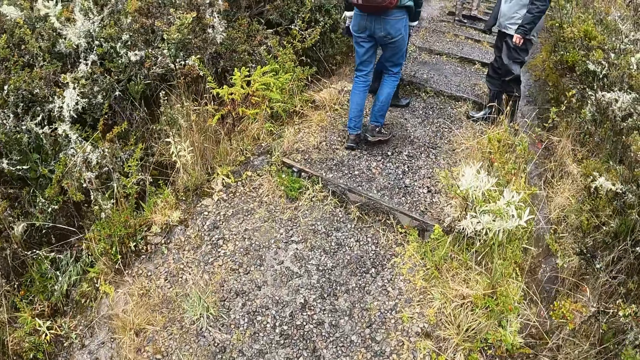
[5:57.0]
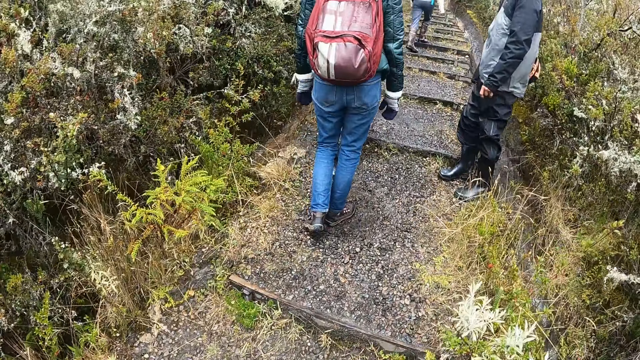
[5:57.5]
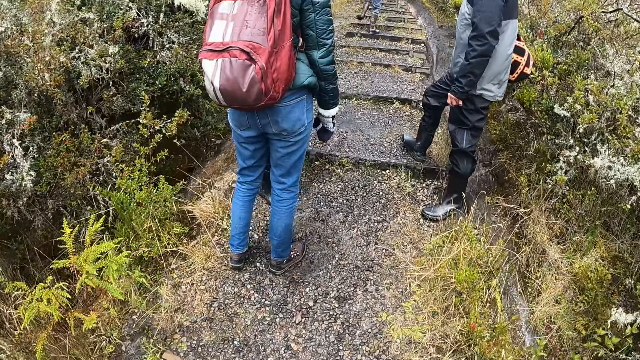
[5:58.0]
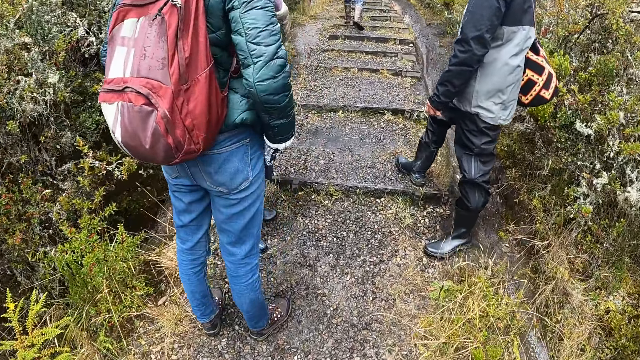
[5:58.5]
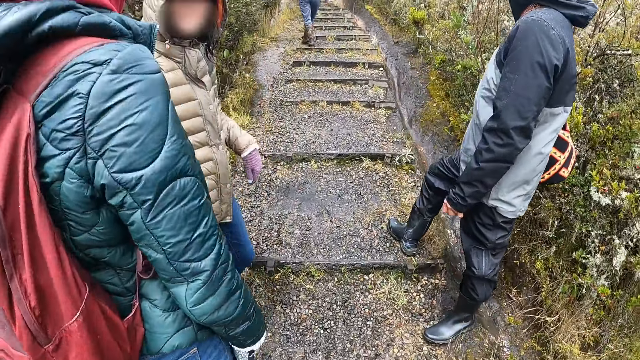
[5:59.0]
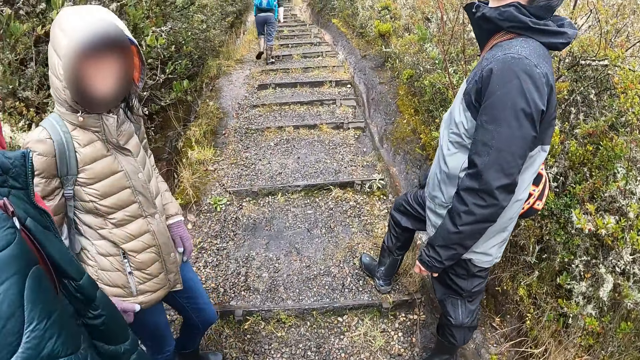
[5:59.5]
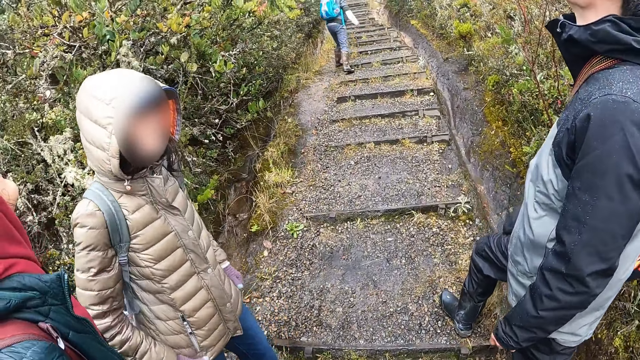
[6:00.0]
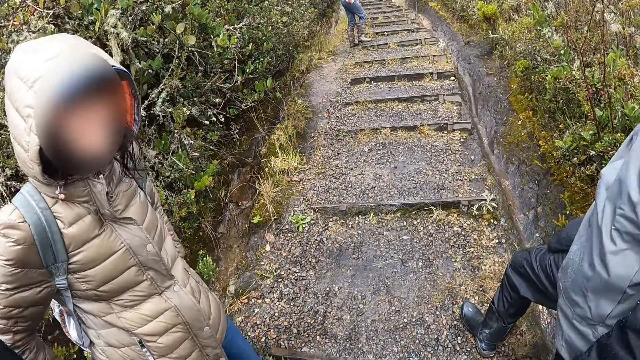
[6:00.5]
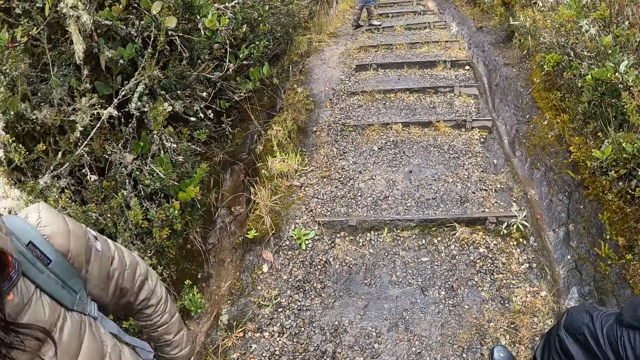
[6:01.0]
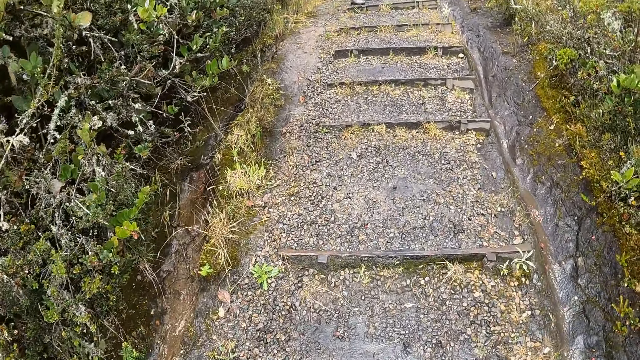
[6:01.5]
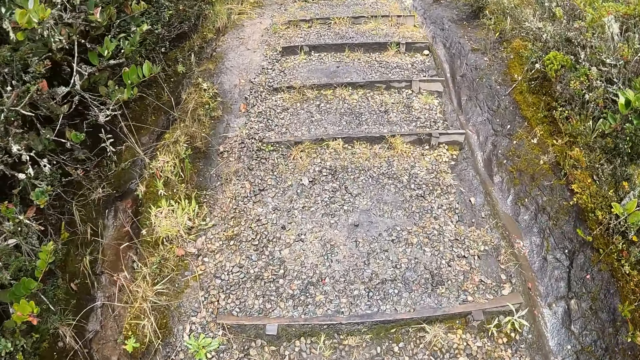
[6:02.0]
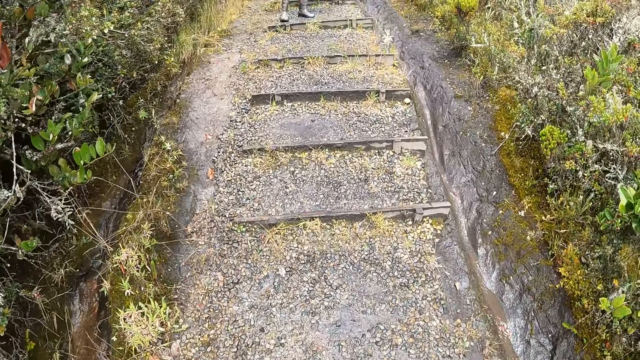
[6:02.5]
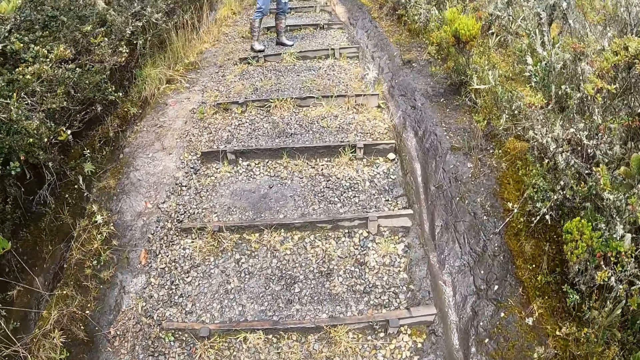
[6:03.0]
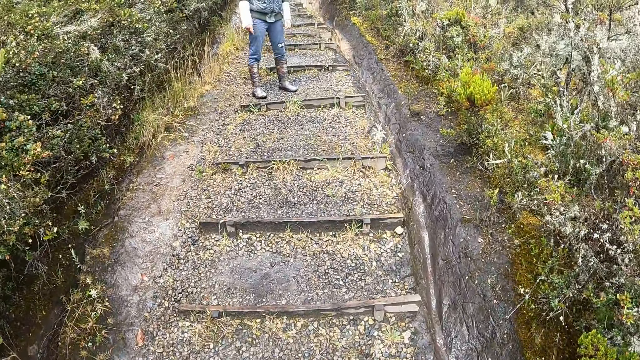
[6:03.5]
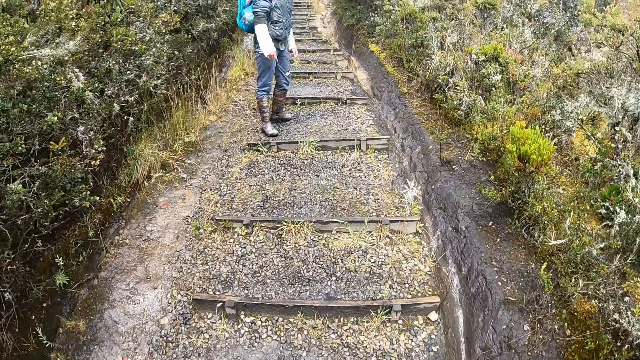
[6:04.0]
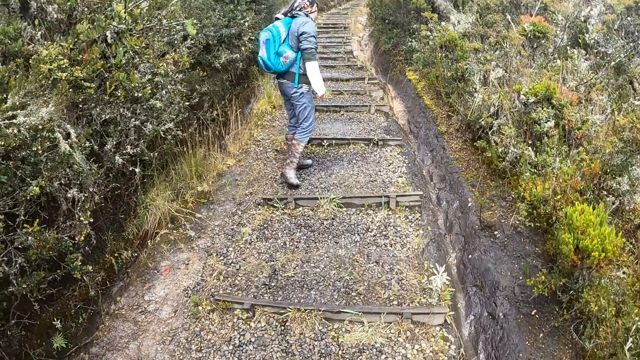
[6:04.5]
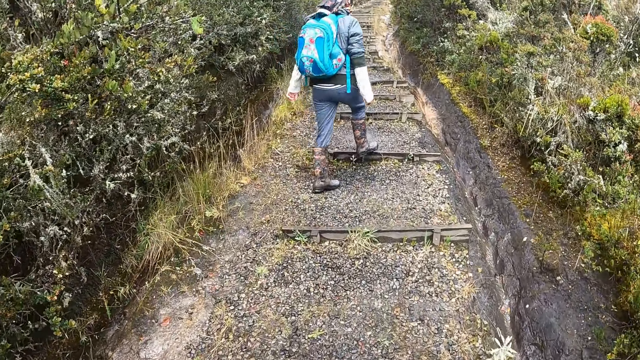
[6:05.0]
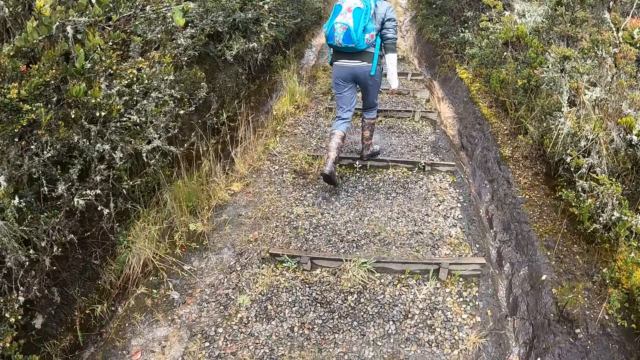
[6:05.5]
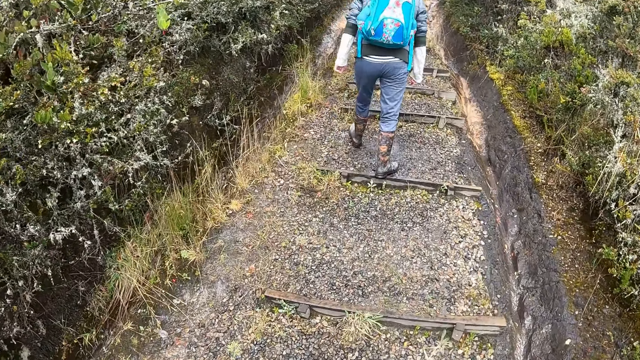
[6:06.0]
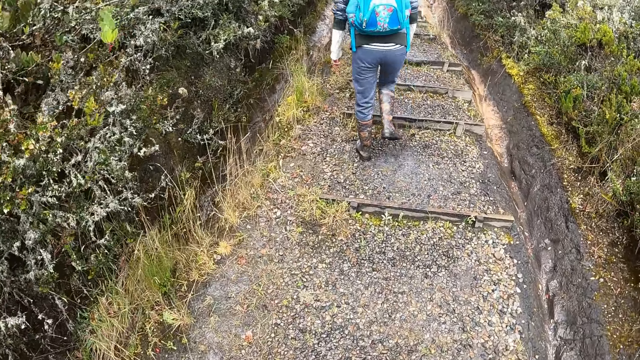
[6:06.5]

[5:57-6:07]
The camera wearer walks on the steps.

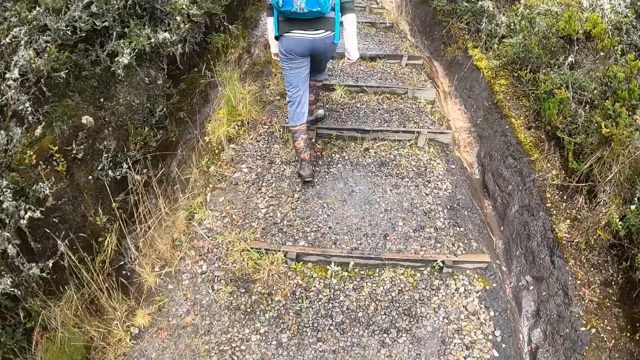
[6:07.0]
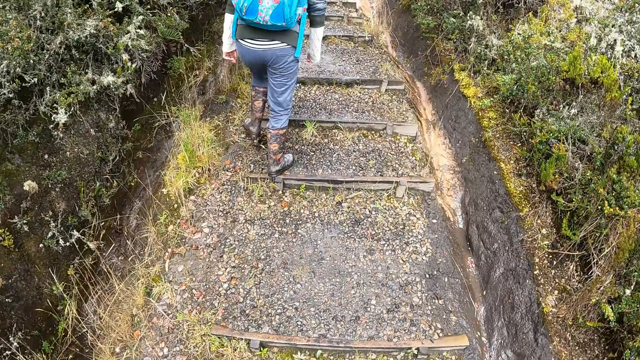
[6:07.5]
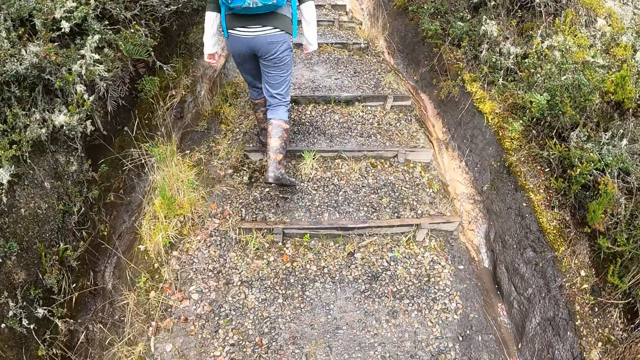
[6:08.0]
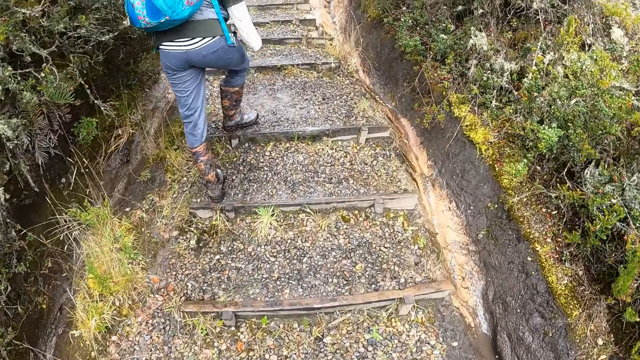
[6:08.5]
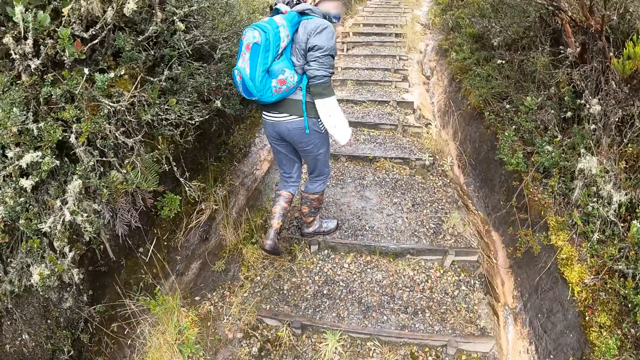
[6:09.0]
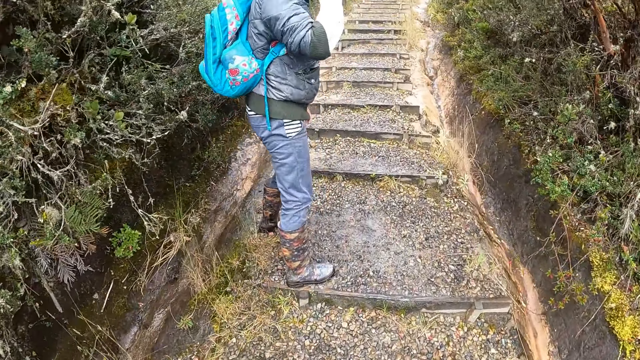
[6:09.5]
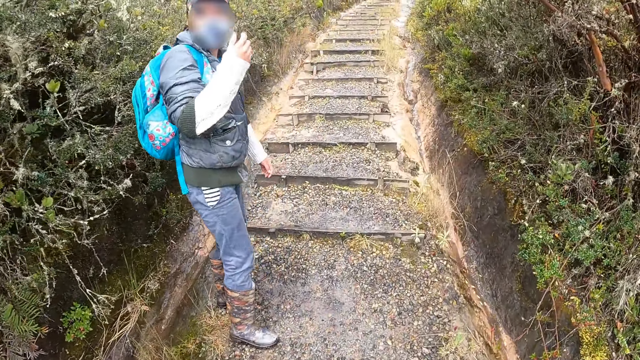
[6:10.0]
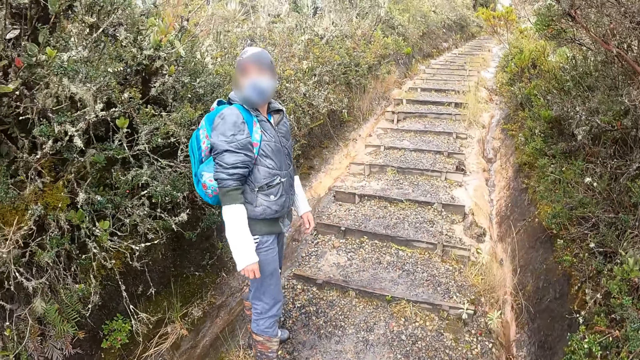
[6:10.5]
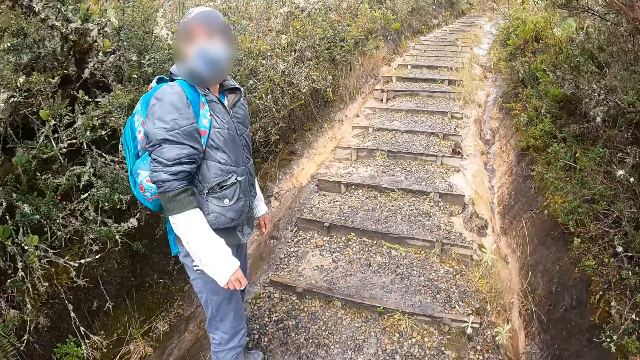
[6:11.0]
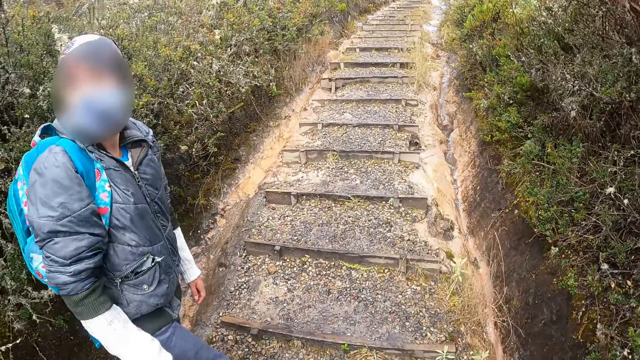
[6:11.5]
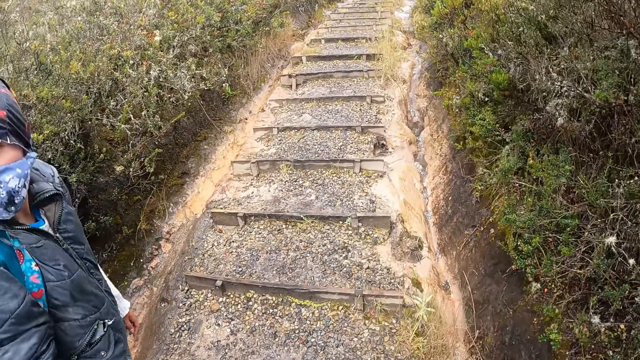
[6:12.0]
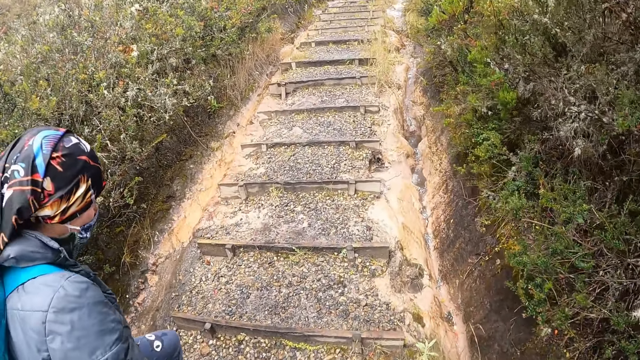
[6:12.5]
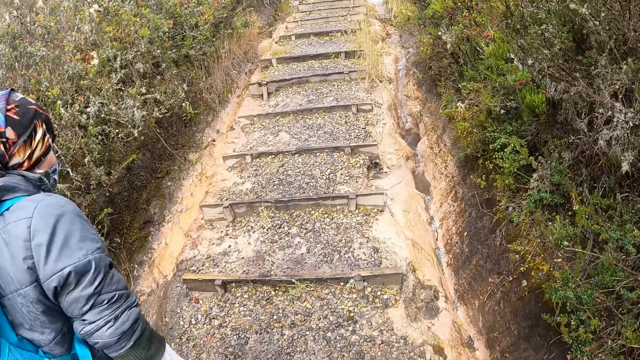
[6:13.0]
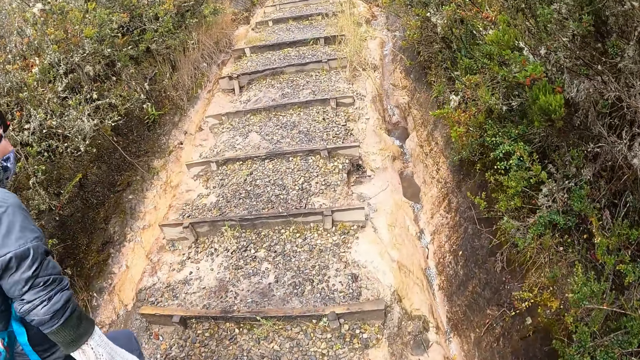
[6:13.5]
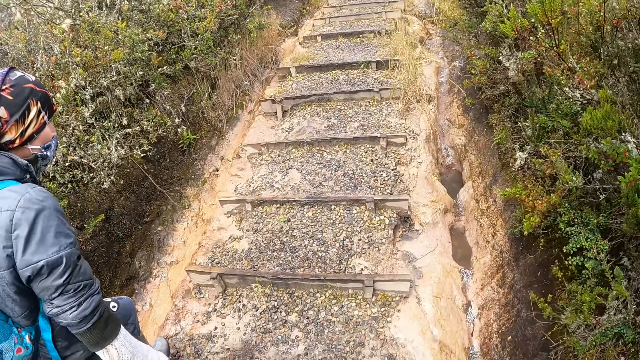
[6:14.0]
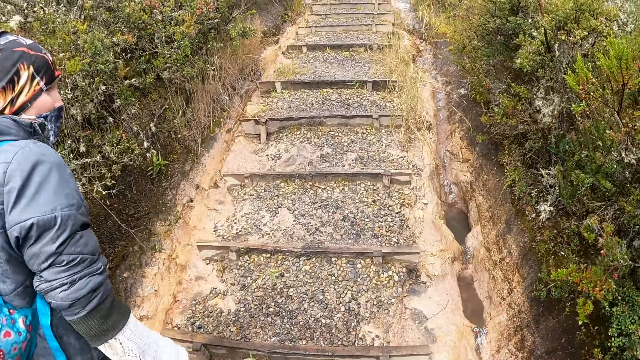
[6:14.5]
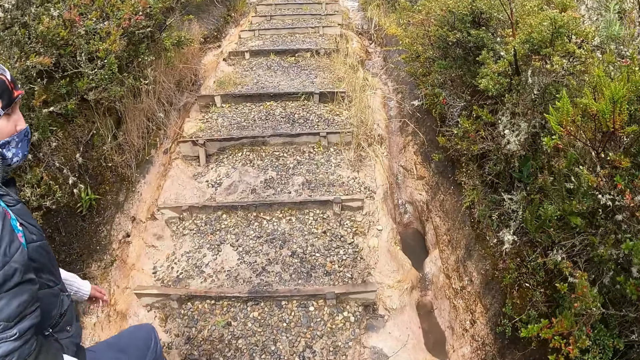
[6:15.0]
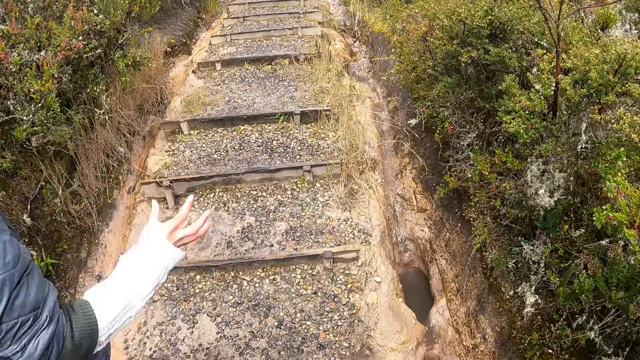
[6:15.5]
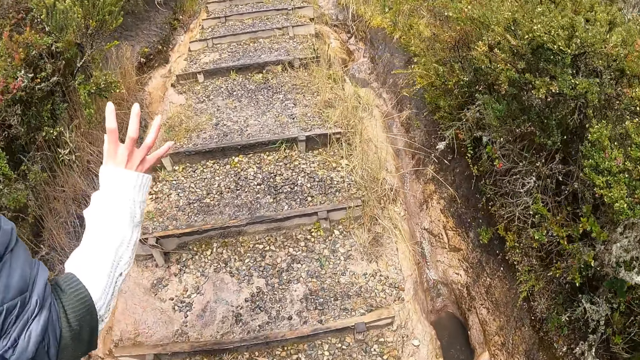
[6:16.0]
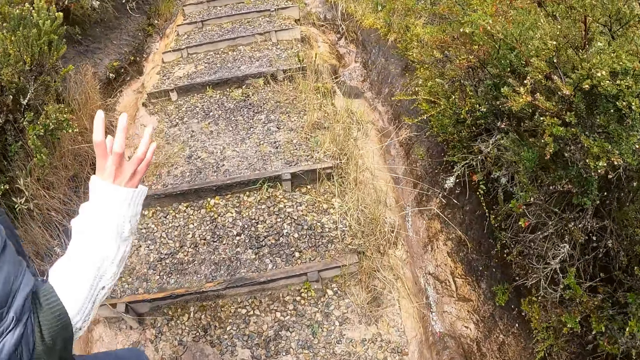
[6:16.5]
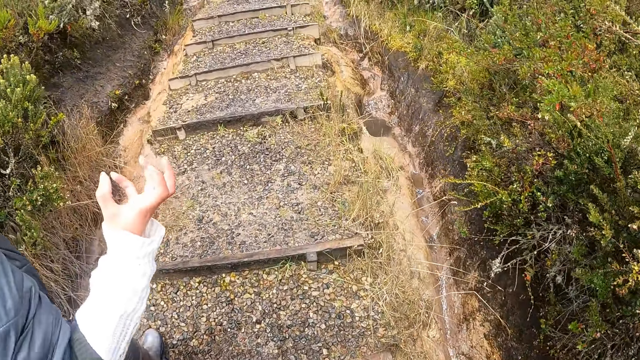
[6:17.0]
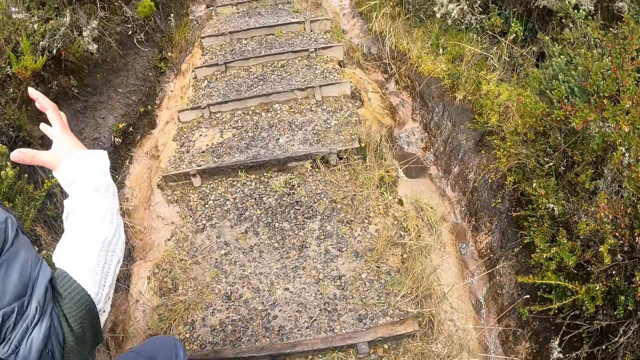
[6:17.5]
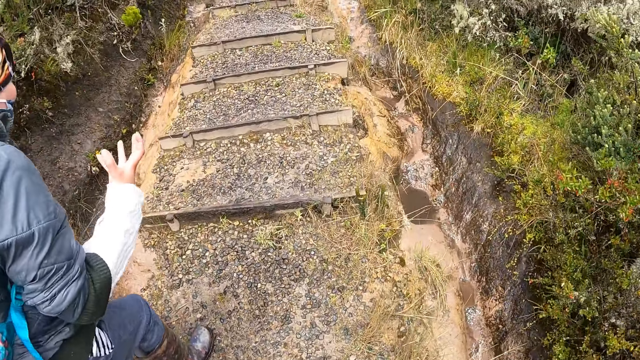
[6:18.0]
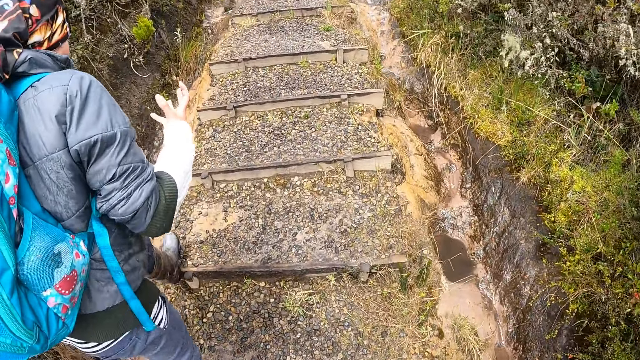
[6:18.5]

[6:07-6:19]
A woman adjusts the facemask on her face with her right hand. The woman looks at the camera wearer. The camera wearer looks at the woman. They walk on the steps. The woman walks on the steps. The camera wearer walks on the steps. The woman walks on the steps and speaks to the camera wearer.
